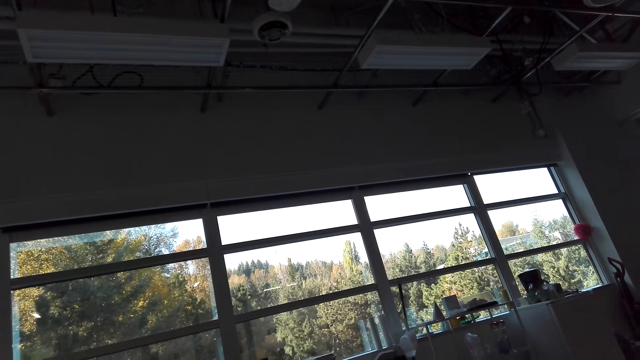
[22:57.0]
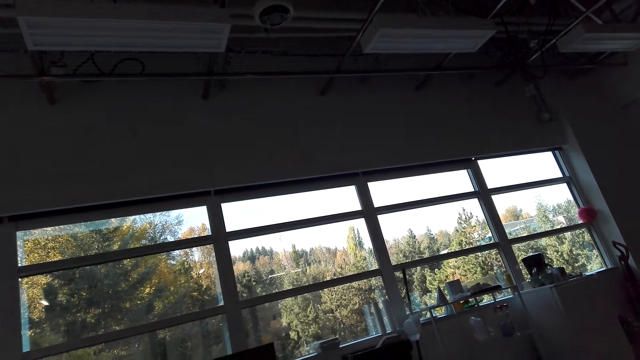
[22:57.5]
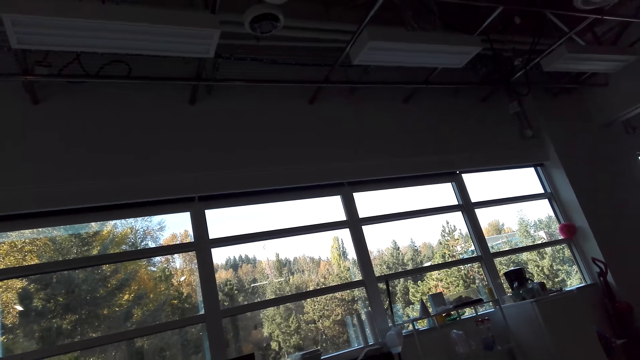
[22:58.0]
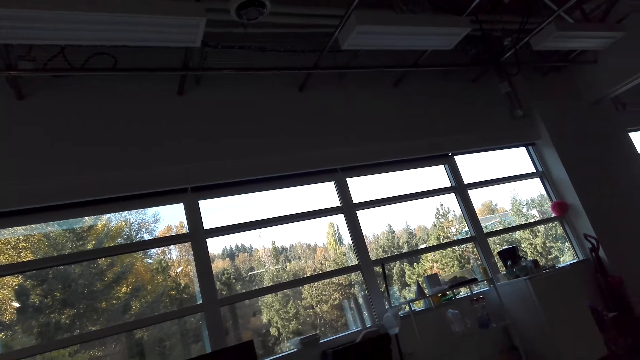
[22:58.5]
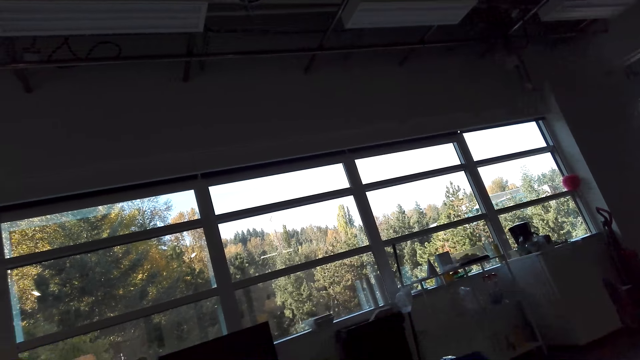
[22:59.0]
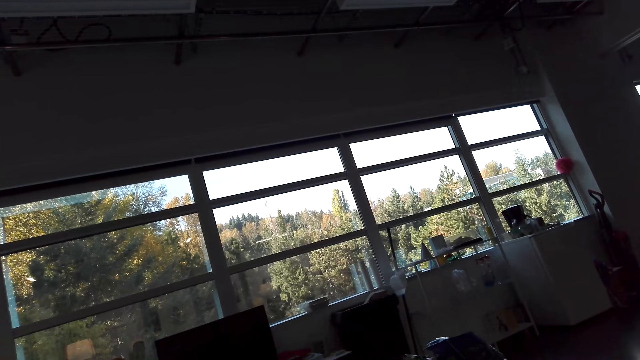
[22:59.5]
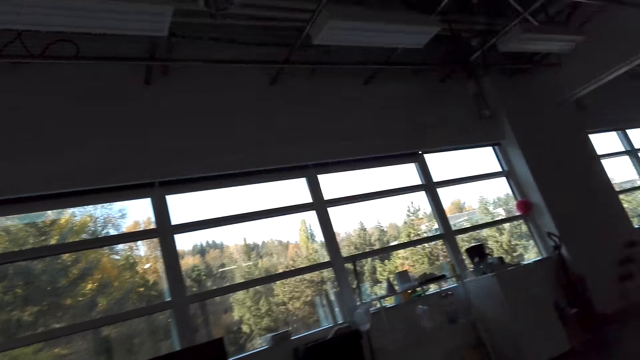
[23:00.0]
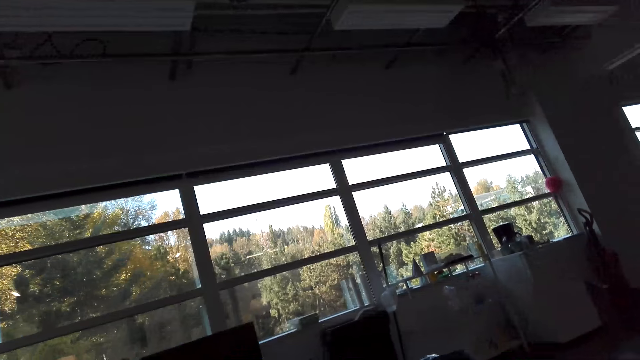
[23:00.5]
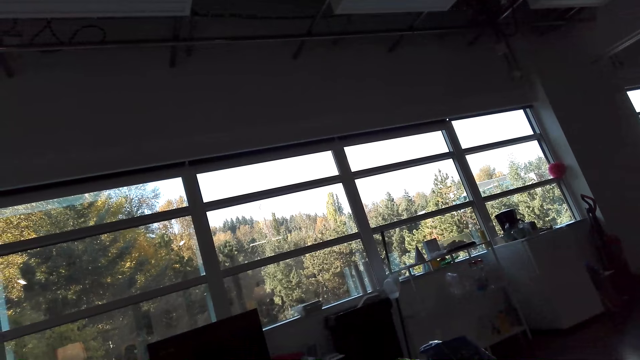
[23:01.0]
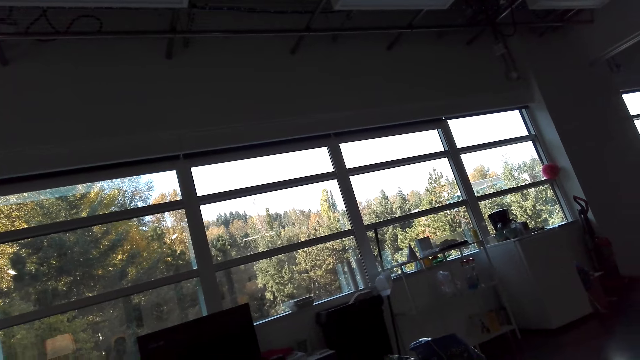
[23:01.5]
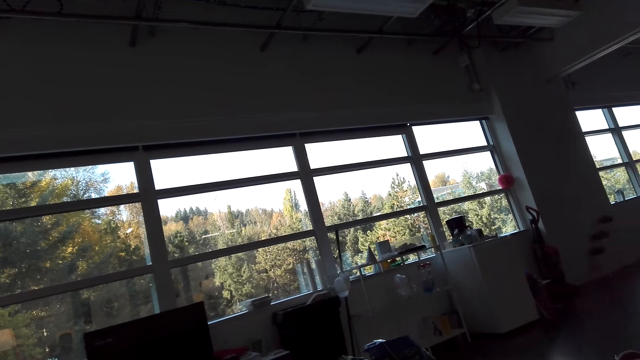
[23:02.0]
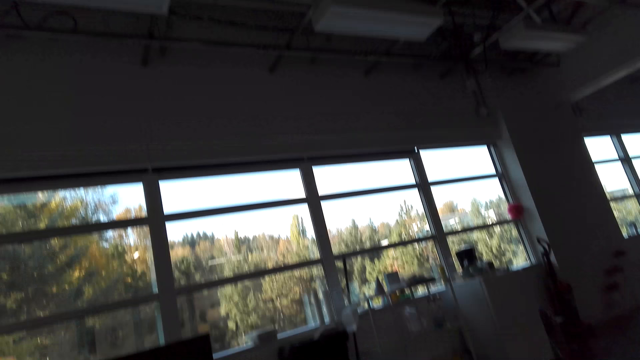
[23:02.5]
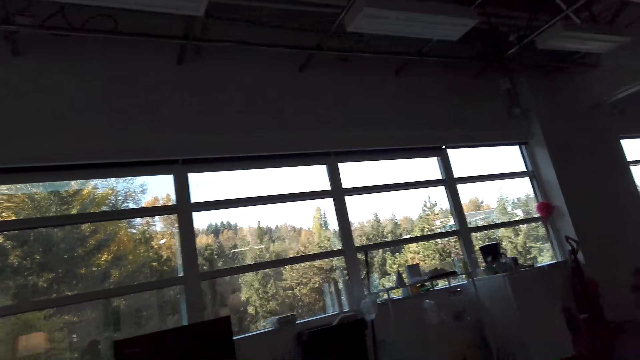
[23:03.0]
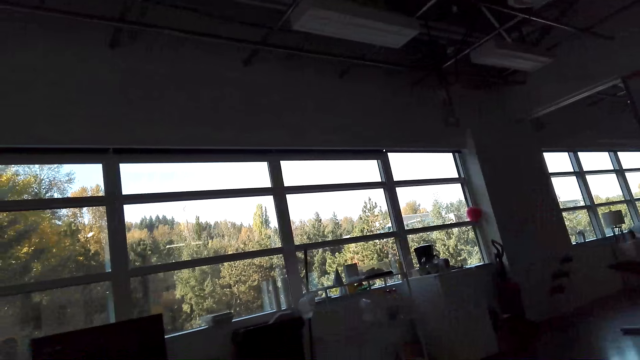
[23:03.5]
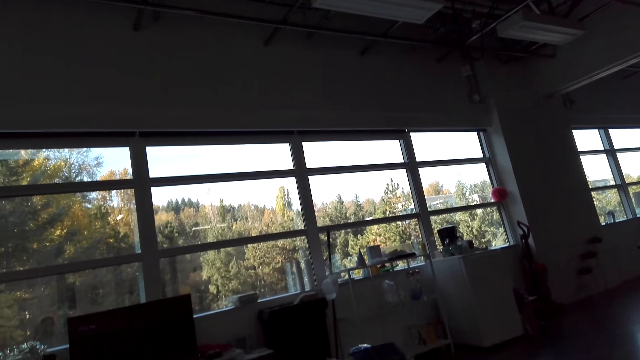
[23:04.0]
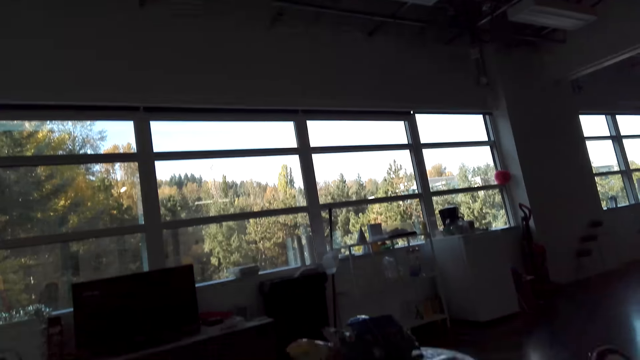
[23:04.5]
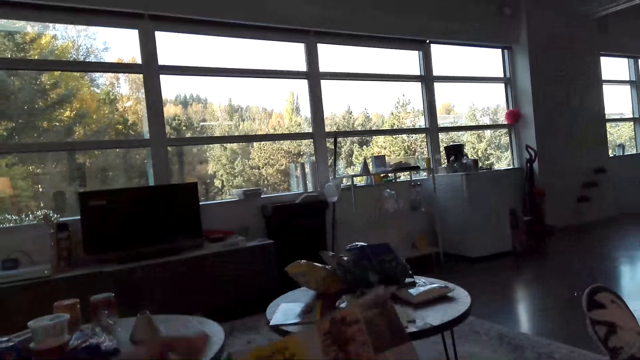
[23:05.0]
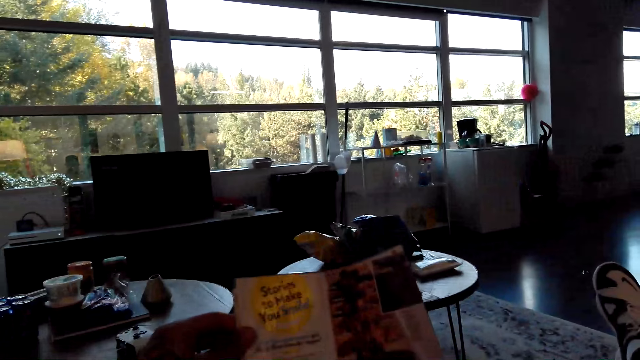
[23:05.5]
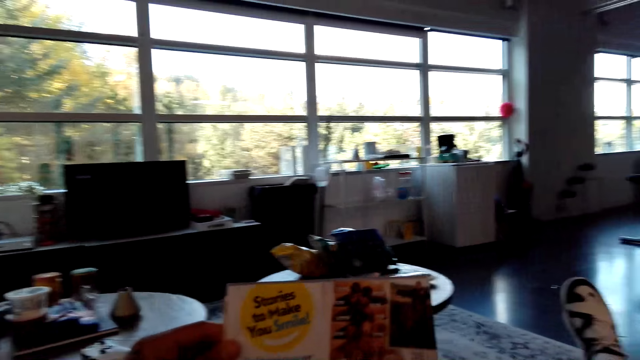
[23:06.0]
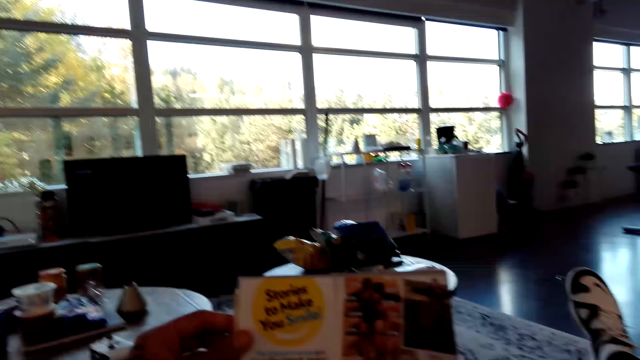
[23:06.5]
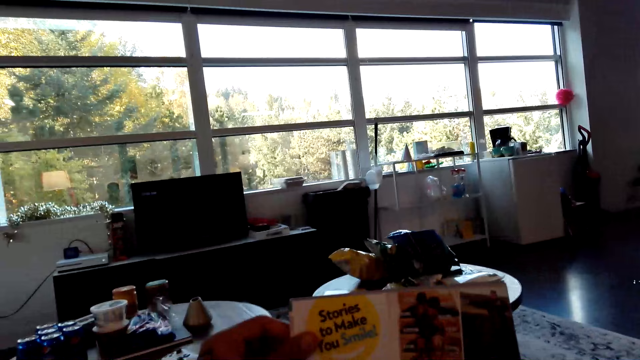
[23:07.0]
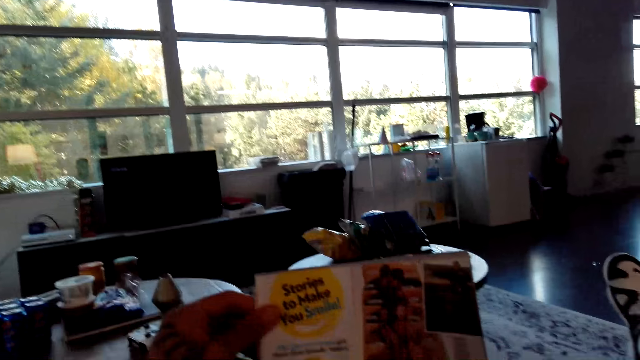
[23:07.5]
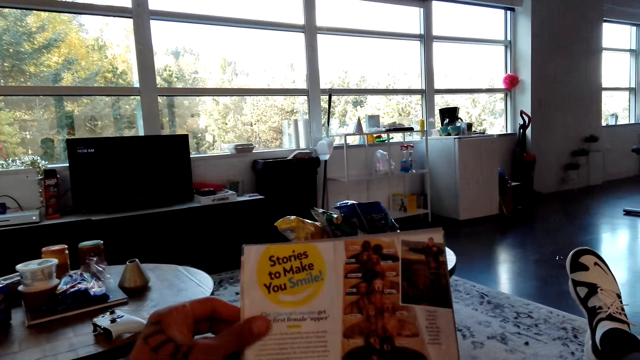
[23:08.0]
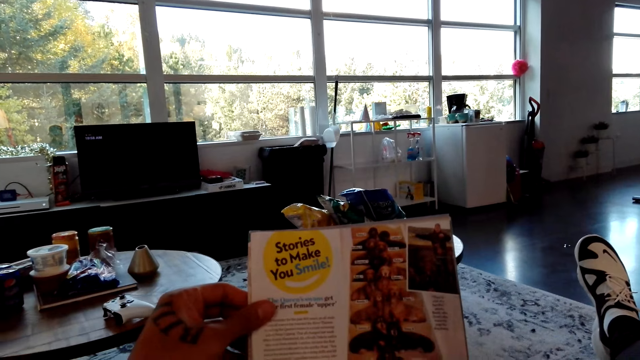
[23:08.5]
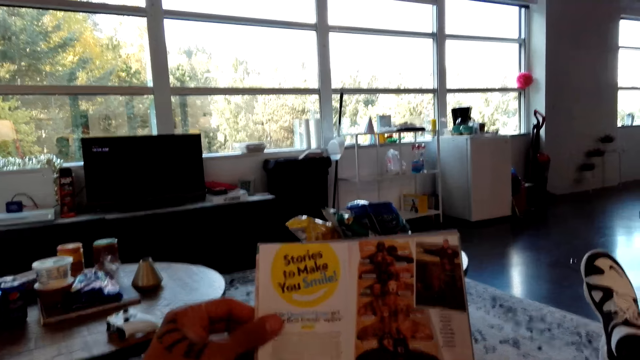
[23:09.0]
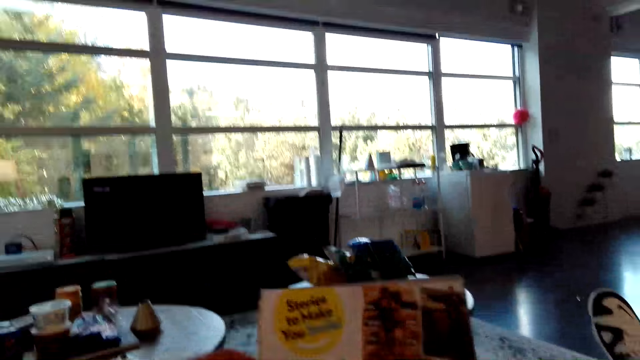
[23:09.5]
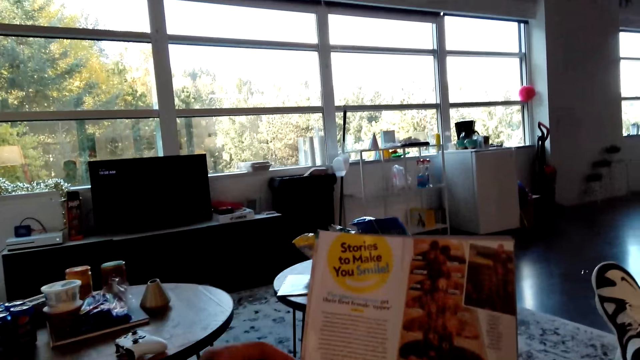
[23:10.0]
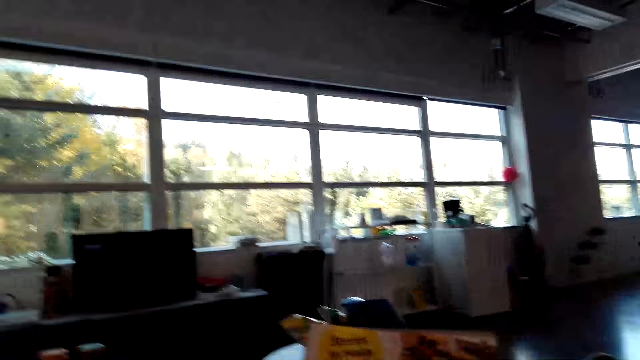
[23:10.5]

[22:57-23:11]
The camera wearer looks around. They look at the magazine.

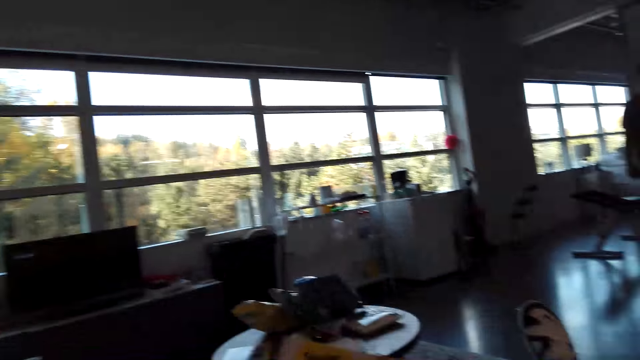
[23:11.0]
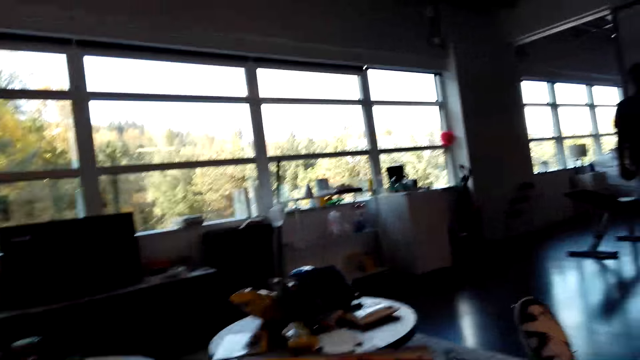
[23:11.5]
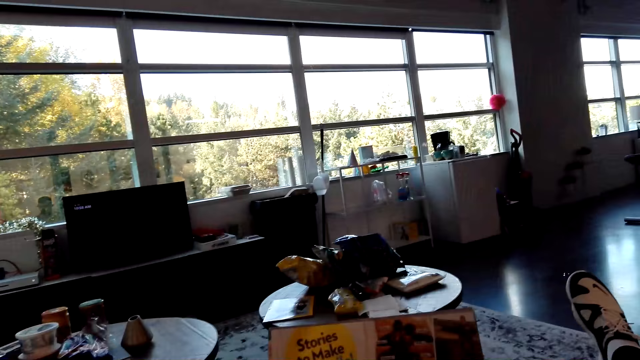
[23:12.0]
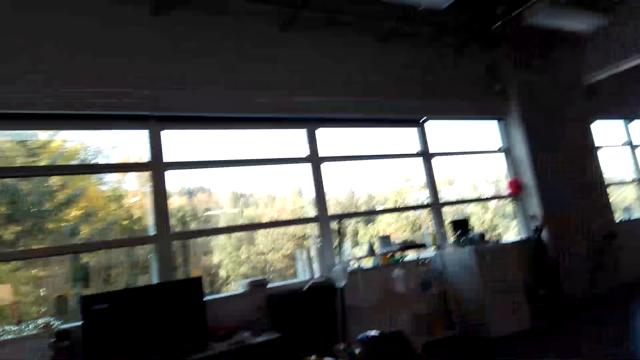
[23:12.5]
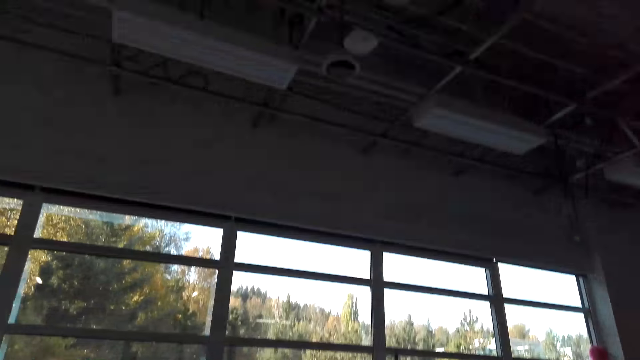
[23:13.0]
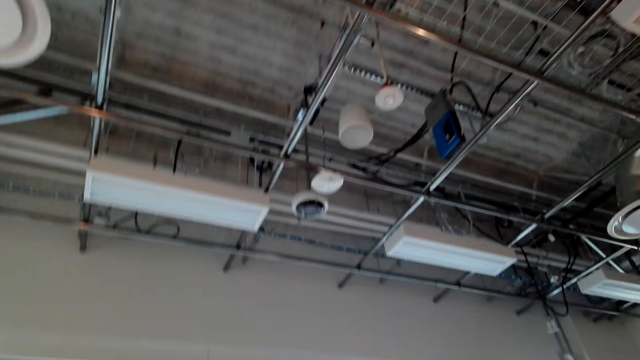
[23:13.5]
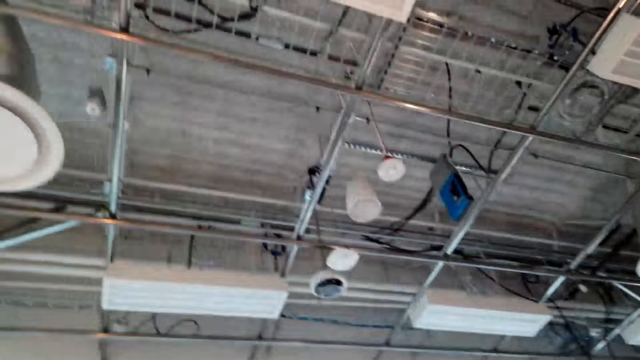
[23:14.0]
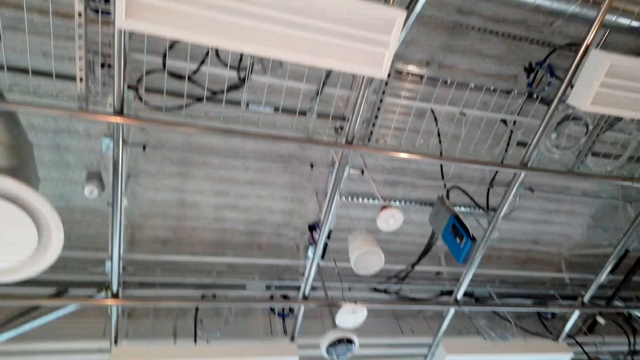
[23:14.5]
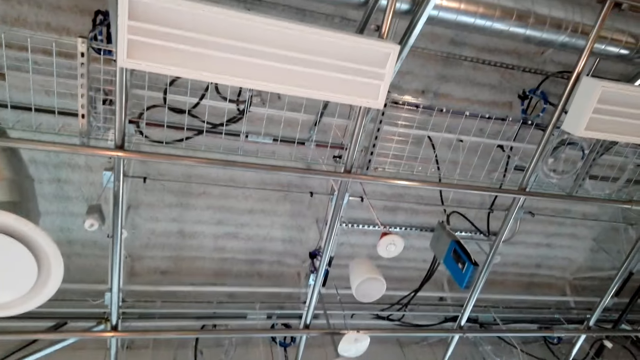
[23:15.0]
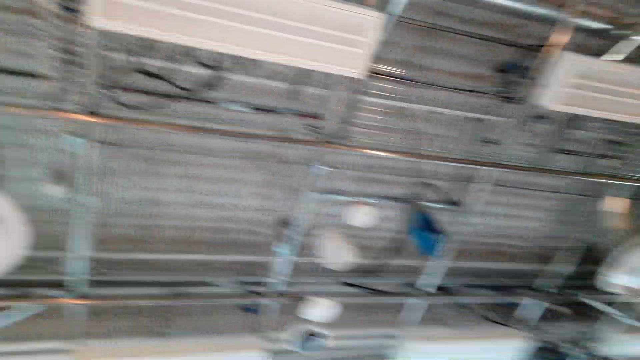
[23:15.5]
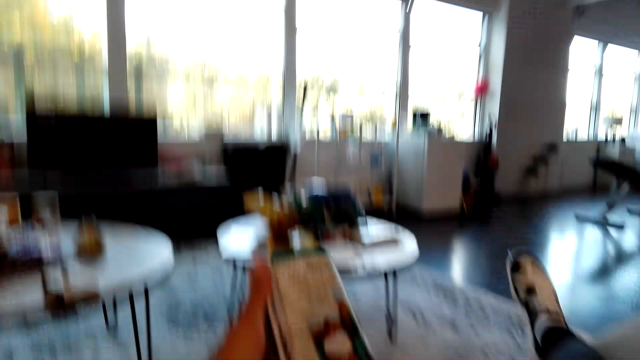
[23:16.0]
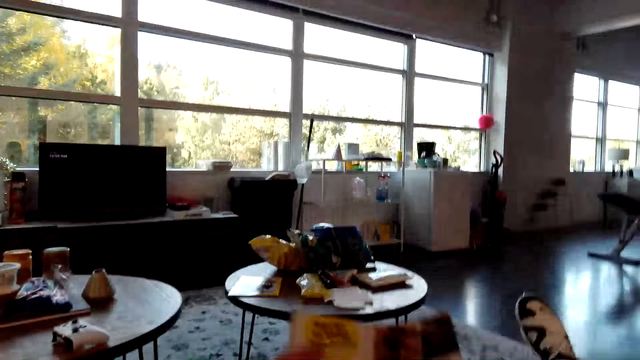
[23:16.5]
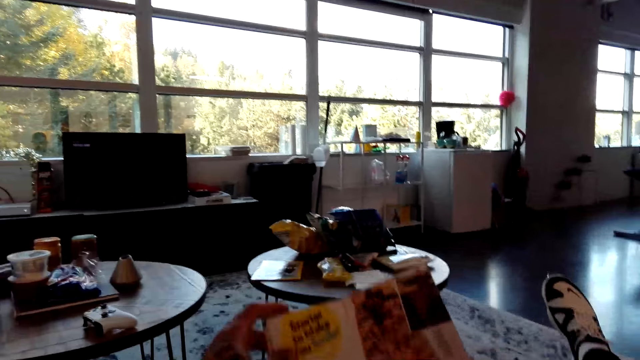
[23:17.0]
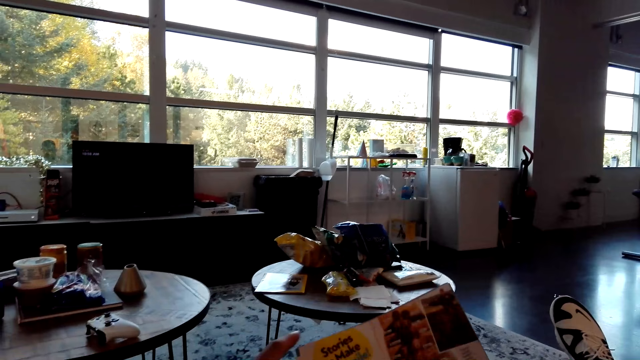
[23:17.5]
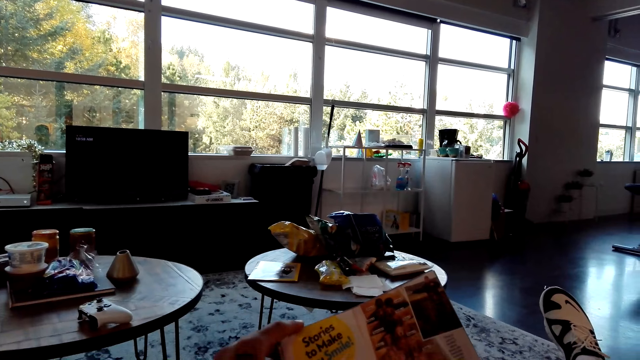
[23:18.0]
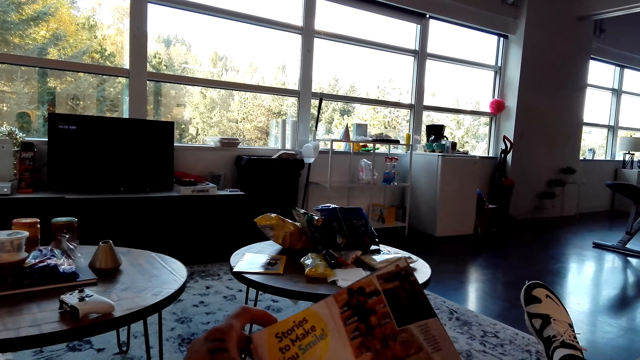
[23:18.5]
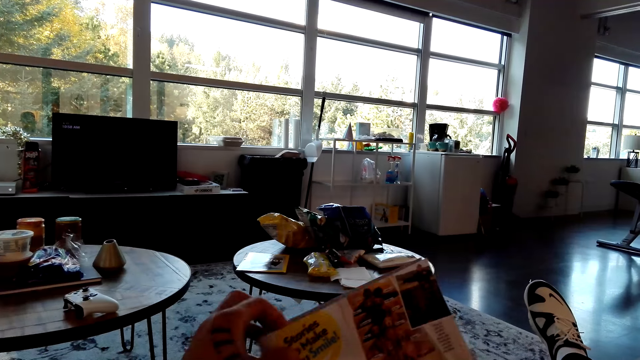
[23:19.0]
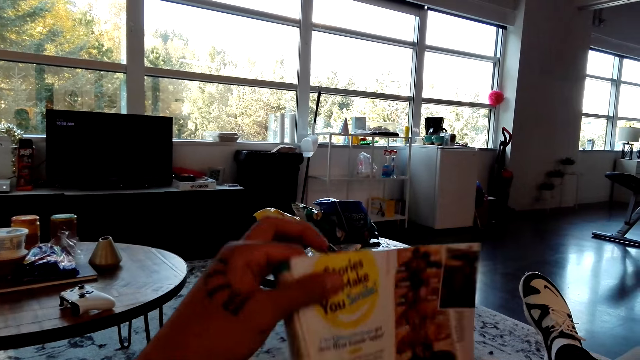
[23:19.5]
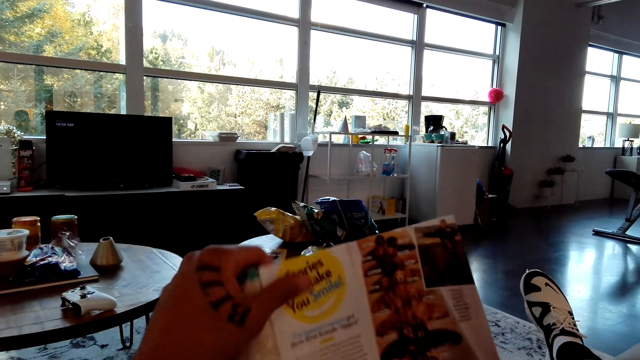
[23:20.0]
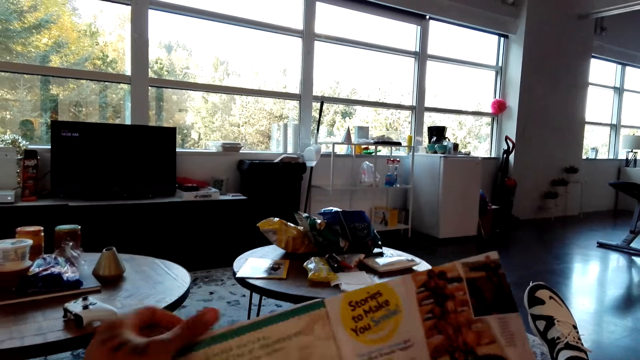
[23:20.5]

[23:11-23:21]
The camera wearer looks at the ceiling. They remove the phone from the pocket.
